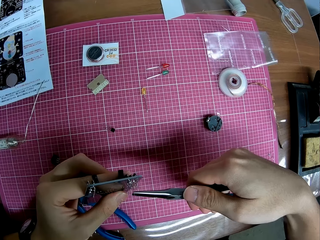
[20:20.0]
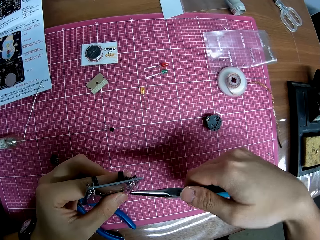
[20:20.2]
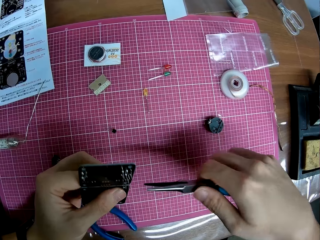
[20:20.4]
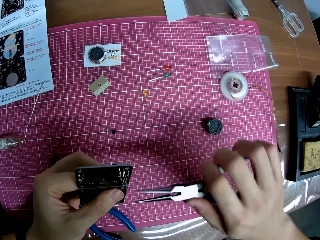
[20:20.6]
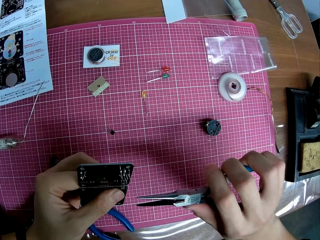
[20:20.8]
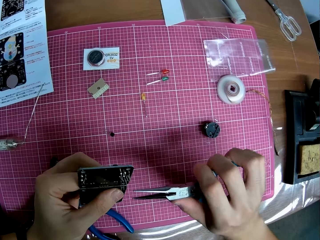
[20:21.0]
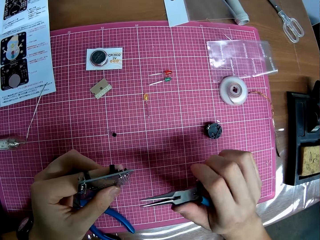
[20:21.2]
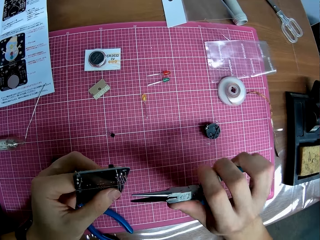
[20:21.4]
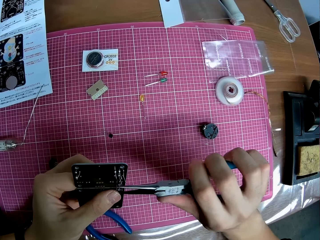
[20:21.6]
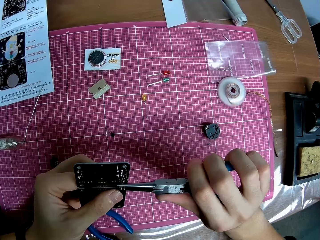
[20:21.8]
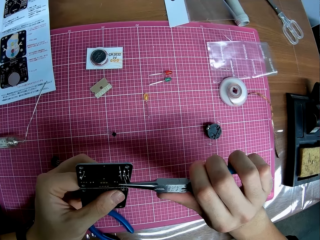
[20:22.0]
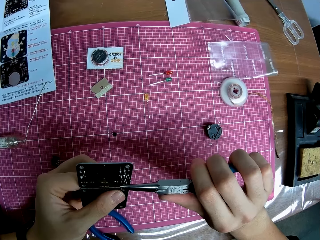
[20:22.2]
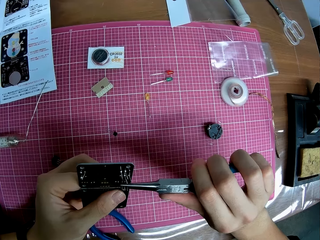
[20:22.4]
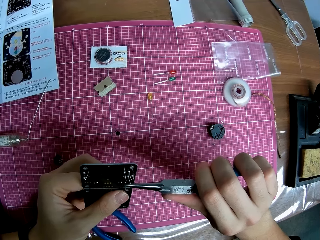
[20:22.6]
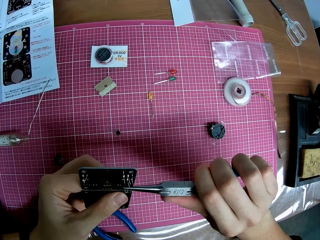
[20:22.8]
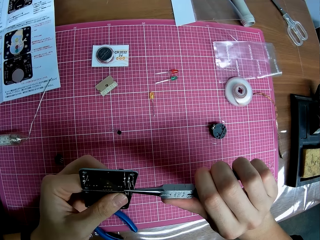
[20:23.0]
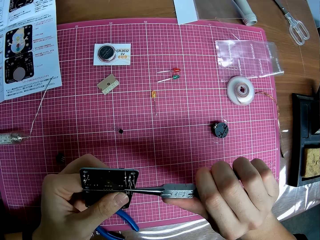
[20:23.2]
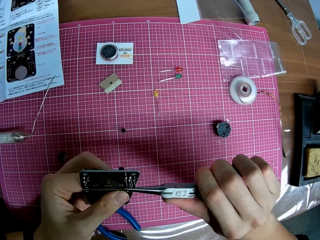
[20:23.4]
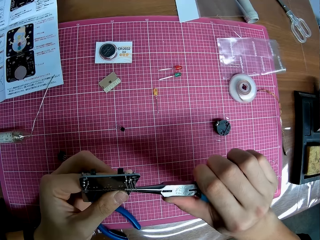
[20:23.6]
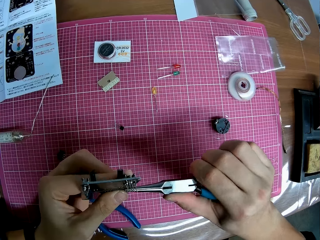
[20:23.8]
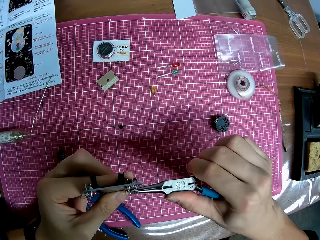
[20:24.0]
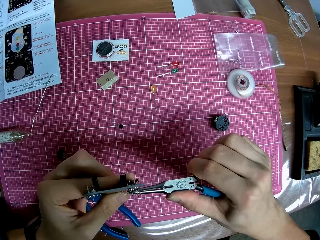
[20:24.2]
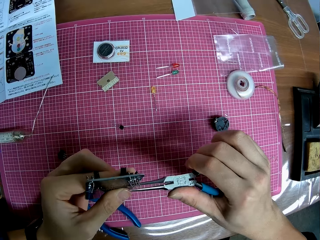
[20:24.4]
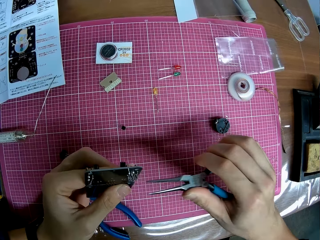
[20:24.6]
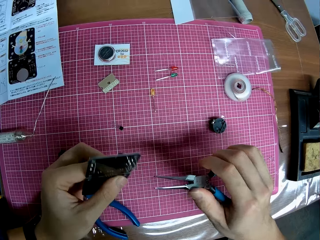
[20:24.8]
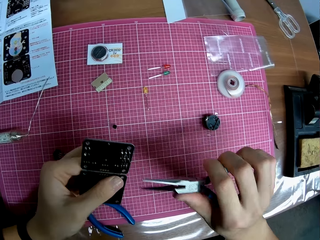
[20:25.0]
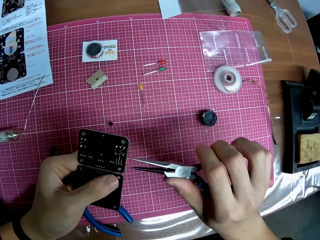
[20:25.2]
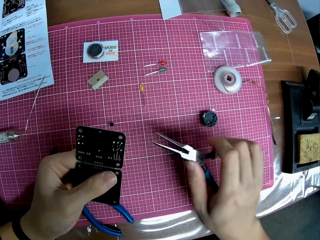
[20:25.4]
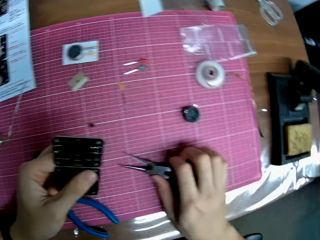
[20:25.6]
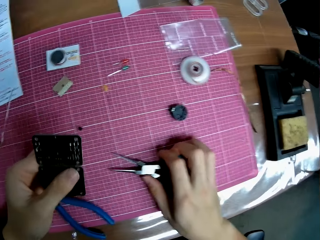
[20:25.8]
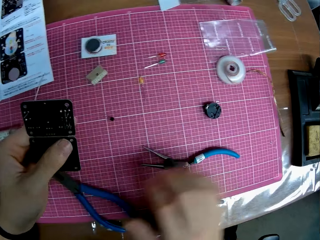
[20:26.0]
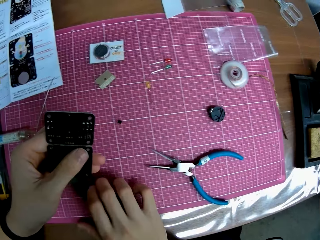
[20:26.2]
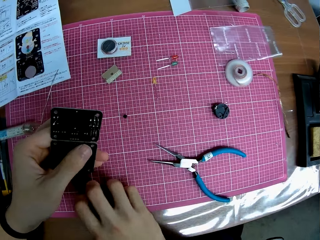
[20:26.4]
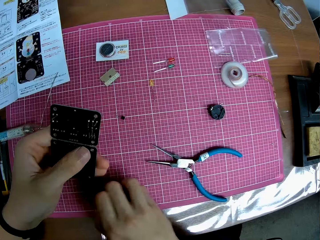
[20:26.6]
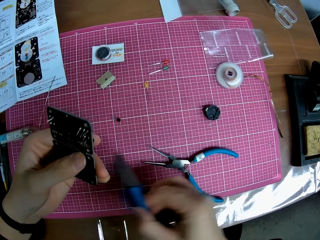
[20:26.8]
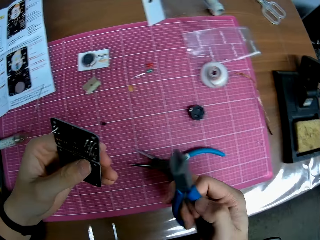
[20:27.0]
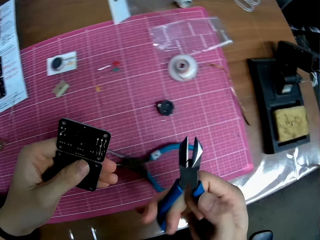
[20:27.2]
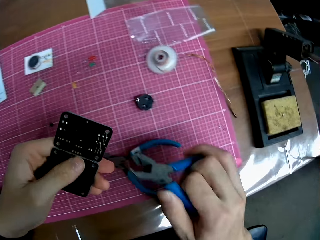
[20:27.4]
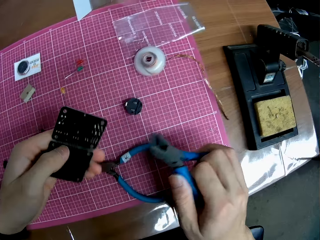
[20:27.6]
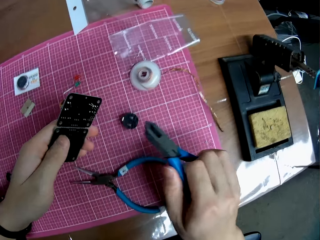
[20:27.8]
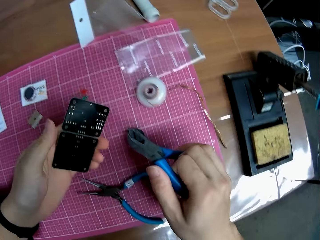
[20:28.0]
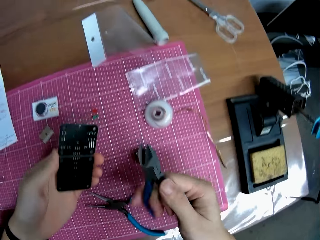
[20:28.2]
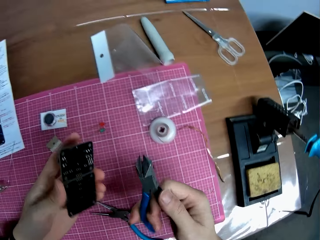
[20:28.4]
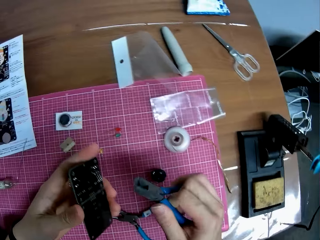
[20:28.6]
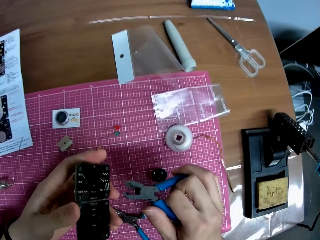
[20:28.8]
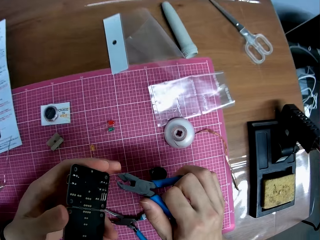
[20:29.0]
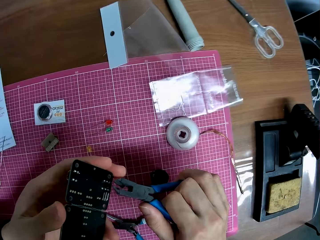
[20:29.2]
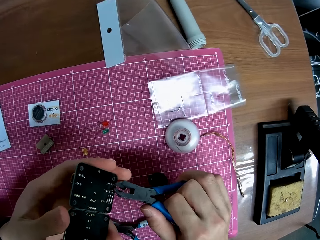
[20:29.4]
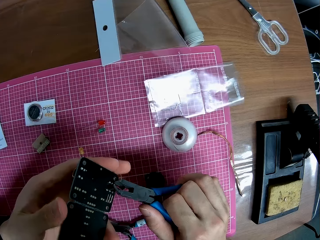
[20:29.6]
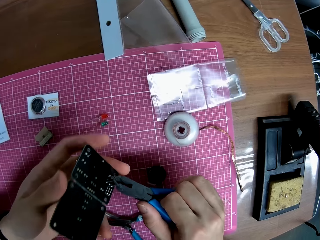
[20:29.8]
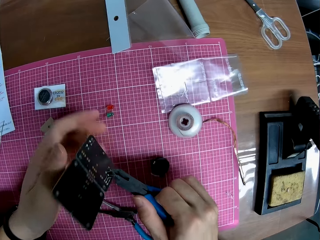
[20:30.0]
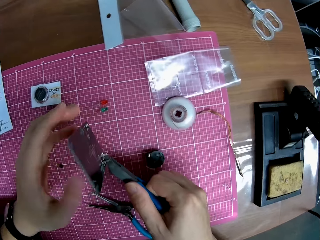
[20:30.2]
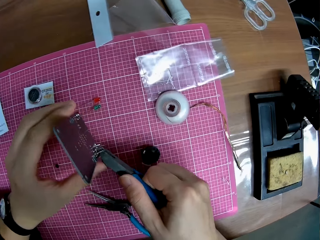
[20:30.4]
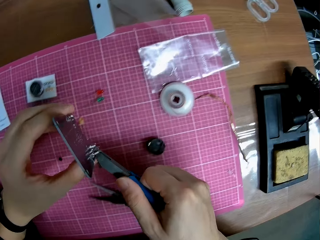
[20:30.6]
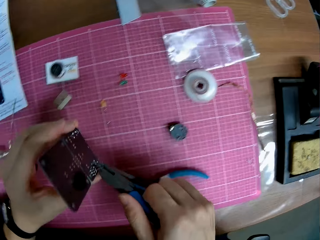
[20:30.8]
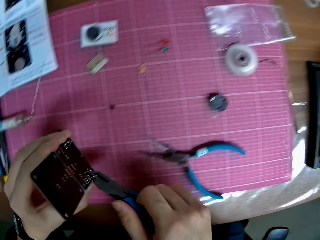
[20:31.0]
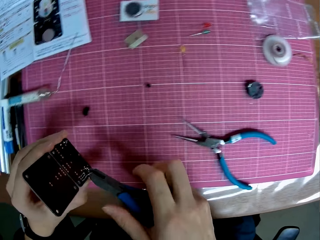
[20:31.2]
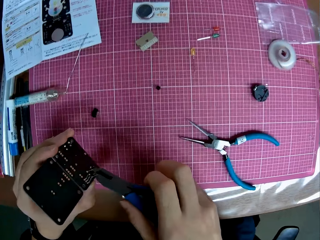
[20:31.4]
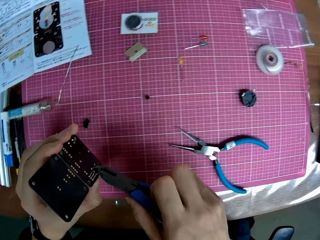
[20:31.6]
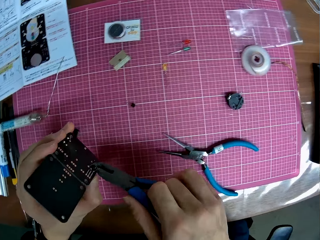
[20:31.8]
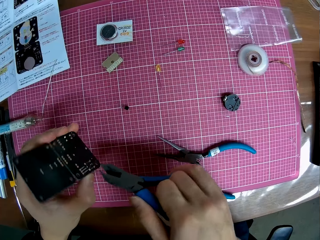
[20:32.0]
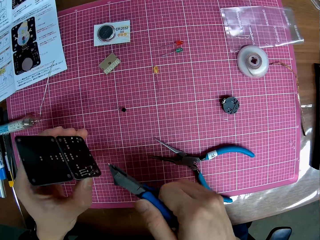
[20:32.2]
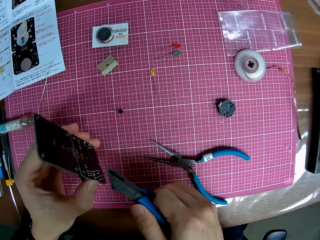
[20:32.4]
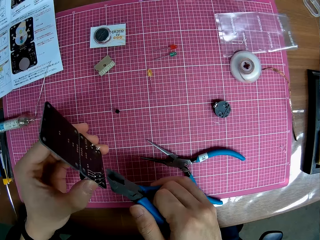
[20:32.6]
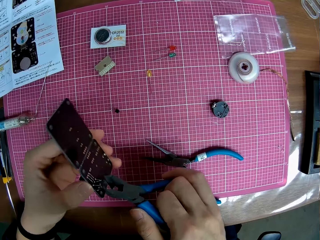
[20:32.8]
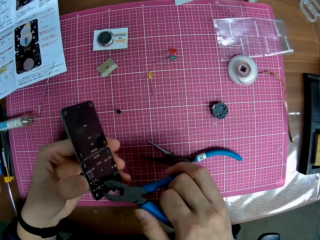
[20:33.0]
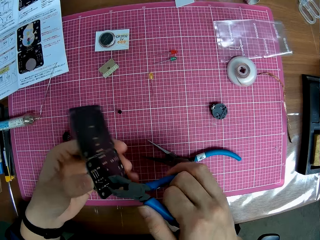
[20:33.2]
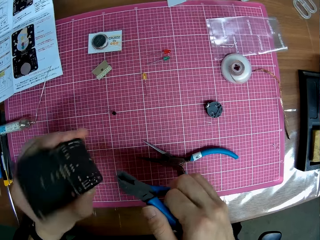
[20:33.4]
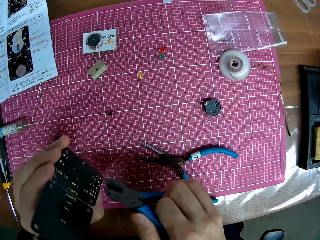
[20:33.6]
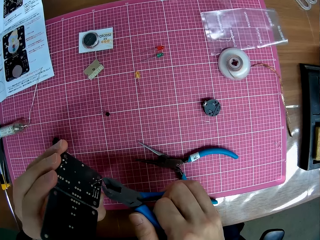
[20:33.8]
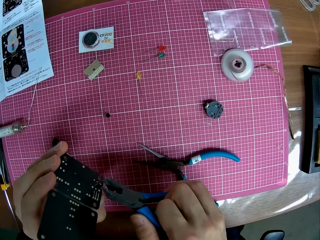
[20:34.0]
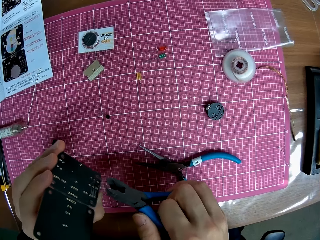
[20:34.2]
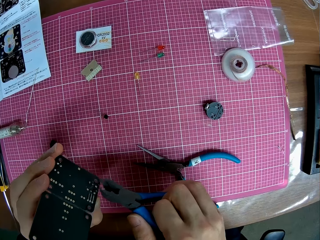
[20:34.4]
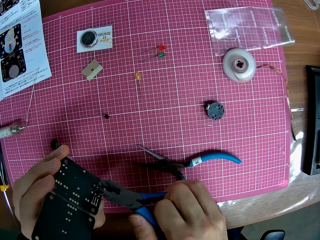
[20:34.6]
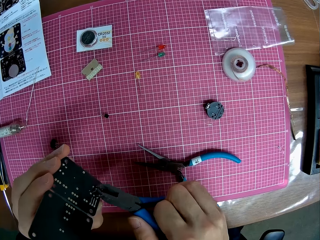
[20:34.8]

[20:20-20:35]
The camera wearer uses the nose cutter on the electronic hardware. They put the pliers on the cutting mat. They pick up the pliers on the table. They cut the motherboard piece with the pliers. They cut the motherboard piece with the pliers again.

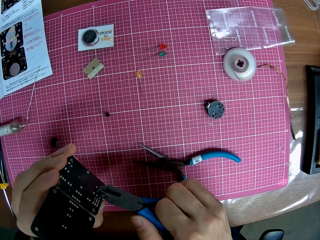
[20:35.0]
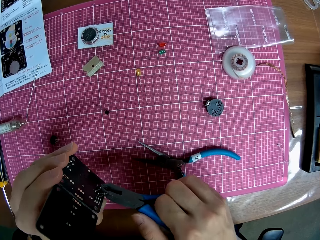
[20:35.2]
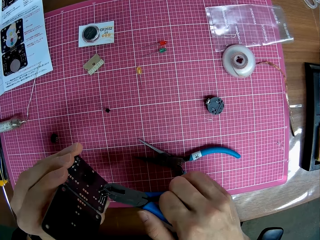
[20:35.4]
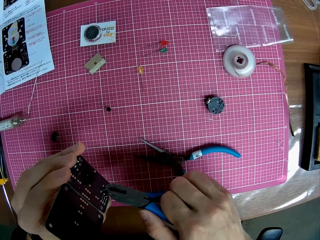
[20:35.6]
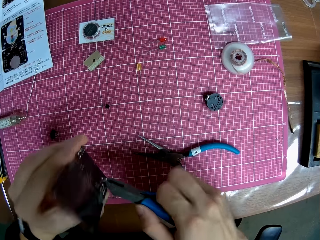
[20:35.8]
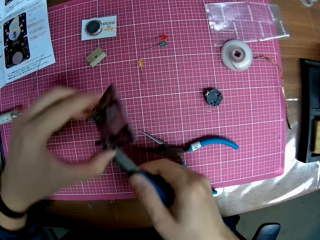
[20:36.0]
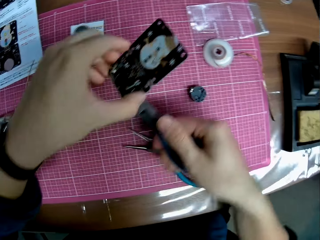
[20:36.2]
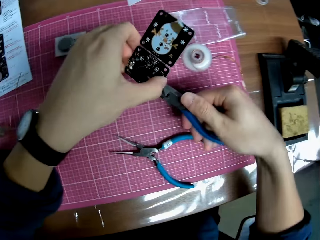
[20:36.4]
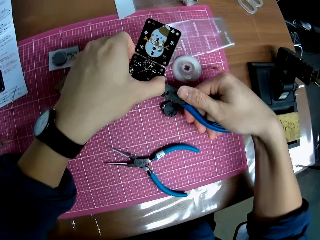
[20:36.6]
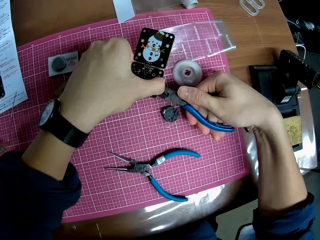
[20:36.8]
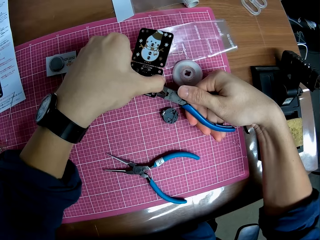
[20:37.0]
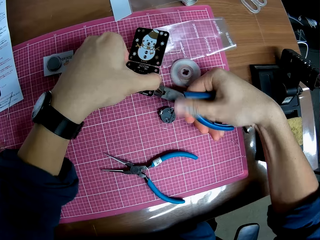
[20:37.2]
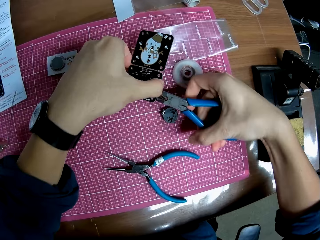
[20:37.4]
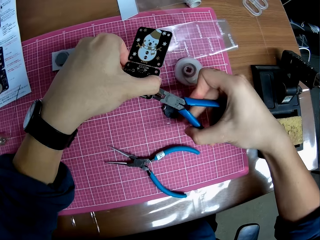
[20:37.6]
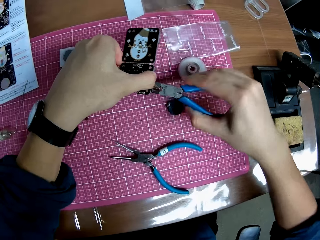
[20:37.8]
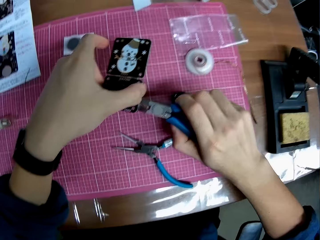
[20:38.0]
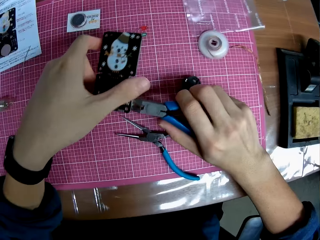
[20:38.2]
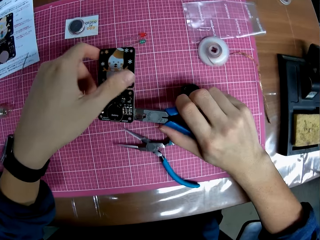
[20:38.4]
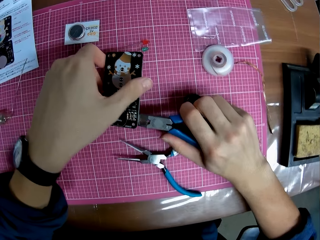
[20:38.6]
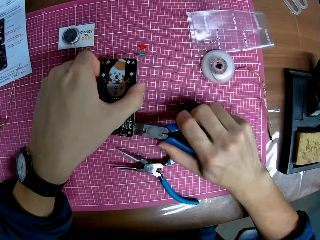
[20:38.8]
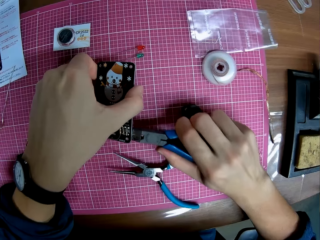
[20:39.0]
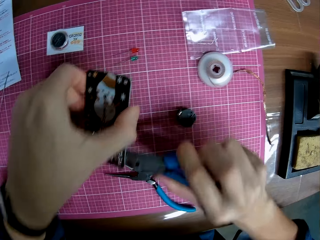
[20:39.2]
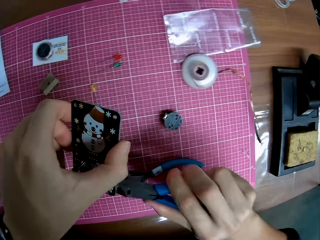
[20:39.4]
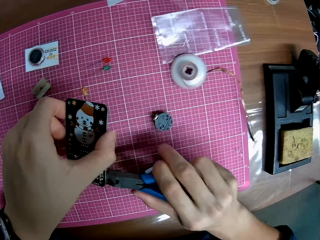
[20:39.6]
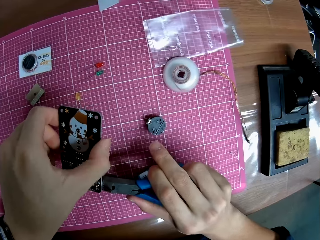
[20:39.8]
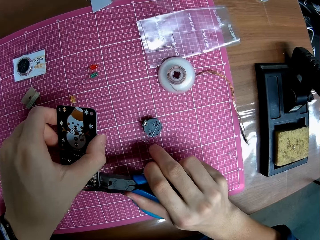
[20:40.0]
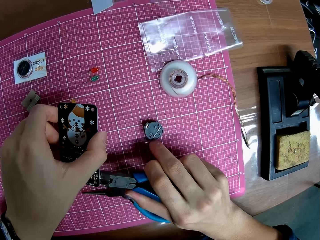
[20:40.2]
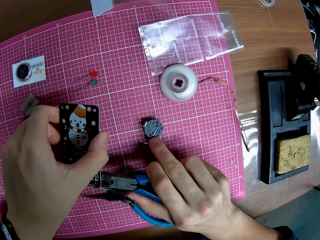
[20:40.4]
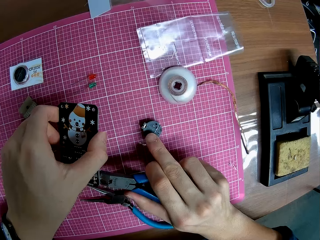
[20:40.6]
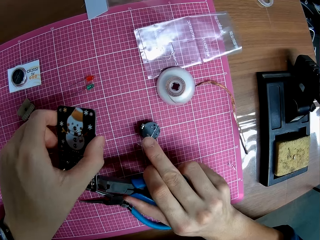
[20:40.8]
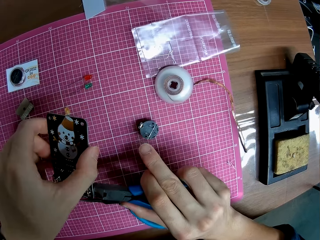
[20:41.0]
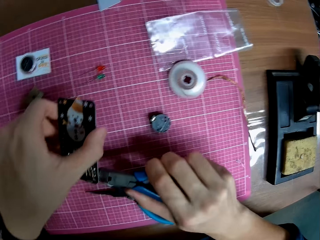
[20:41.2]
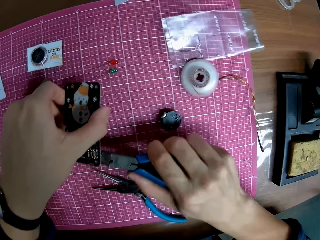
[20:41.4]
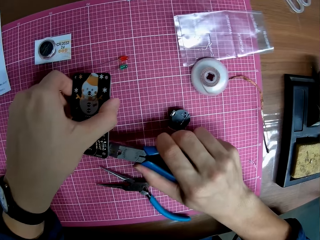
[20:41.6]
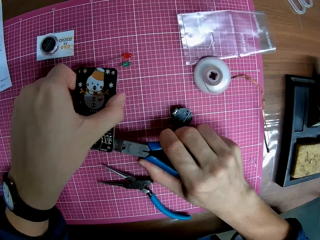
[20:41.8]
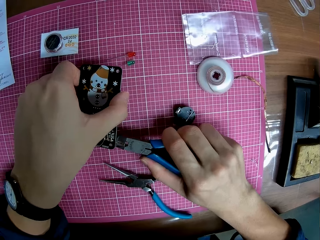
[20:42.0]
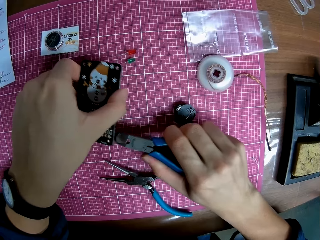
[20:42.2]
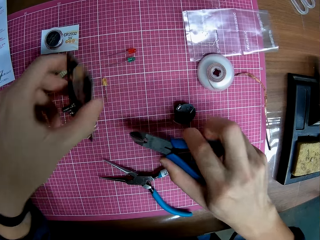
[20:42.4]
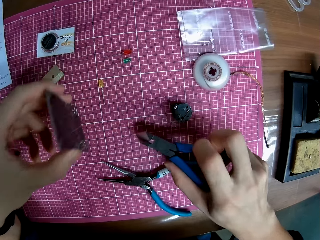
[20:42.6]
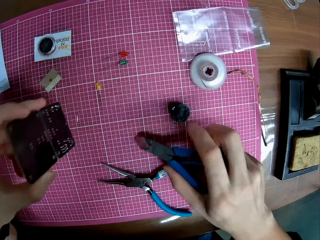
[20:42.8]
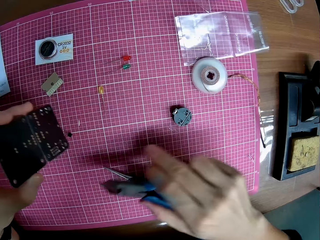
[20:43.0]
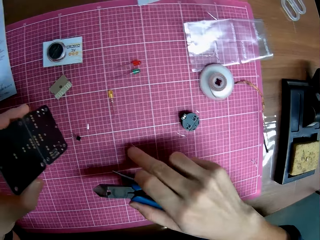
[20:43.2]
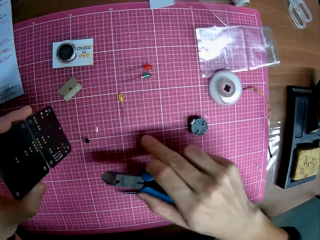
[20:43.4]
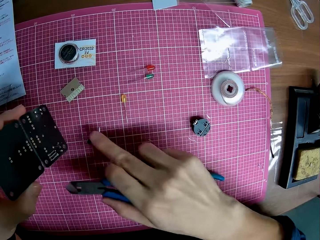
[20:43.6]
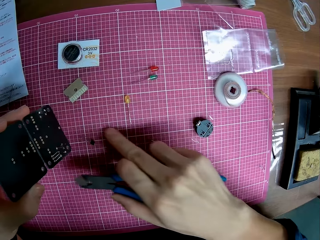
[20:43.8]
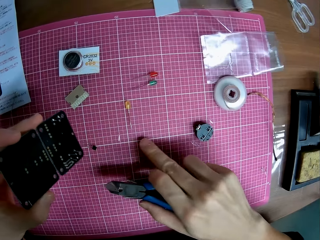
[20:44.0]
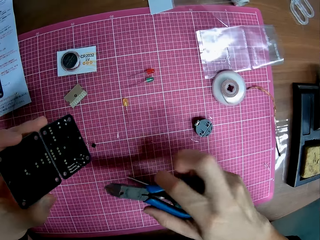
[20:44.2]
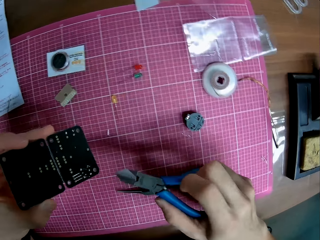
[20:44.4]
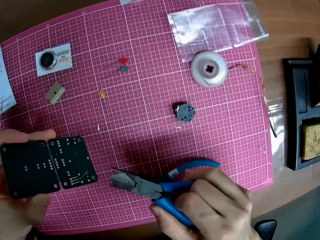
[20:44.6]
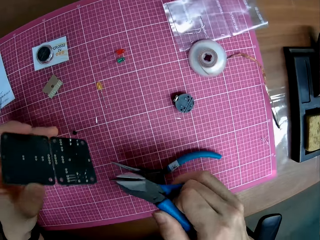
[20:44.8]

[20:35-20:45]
The camera wearer moves the hands. They move the motherboard piece. They move the motherboard piece again. They touch the motherboard piece.
